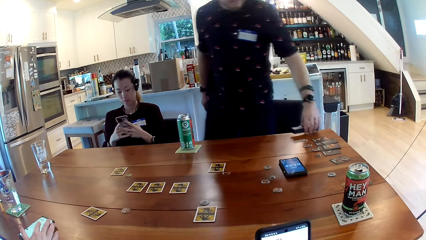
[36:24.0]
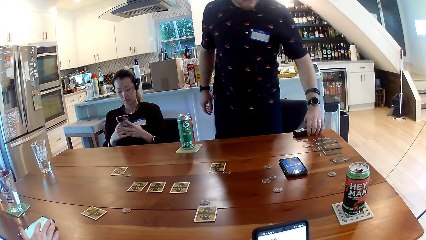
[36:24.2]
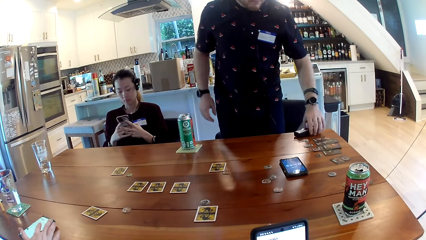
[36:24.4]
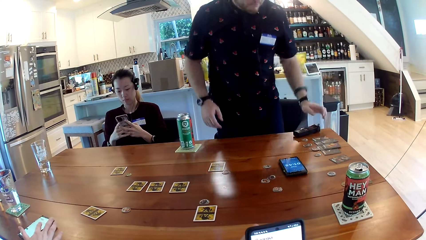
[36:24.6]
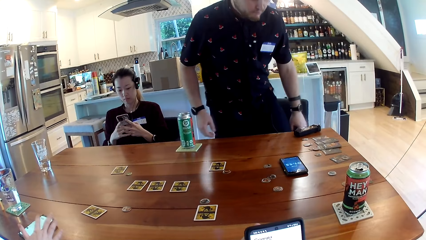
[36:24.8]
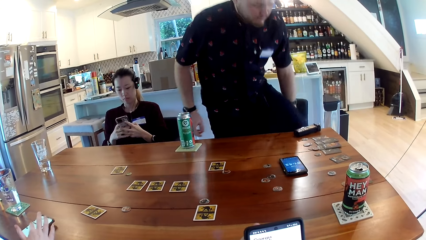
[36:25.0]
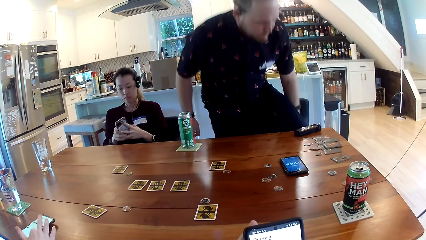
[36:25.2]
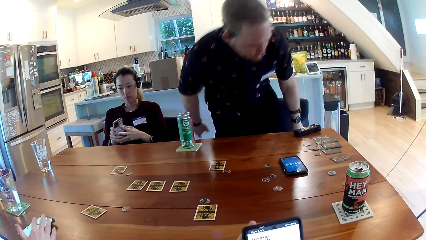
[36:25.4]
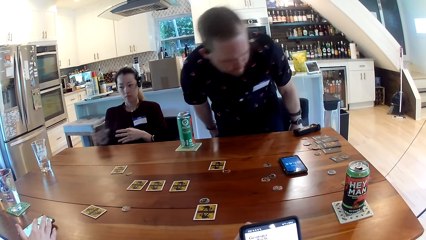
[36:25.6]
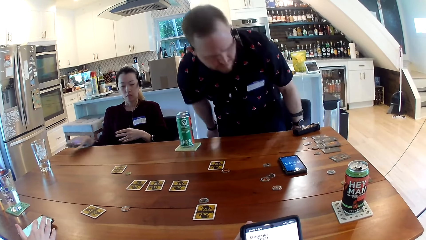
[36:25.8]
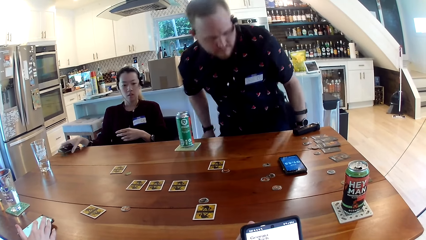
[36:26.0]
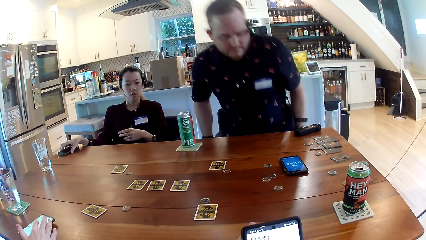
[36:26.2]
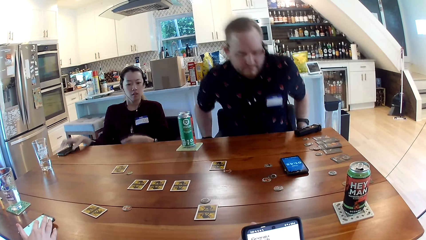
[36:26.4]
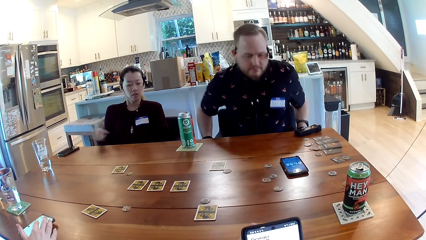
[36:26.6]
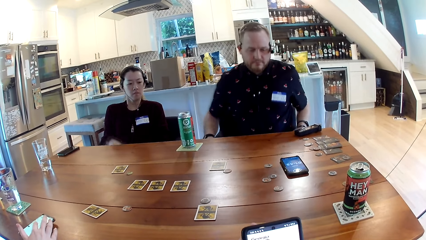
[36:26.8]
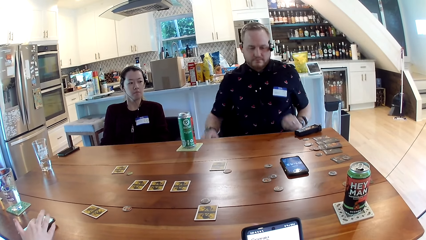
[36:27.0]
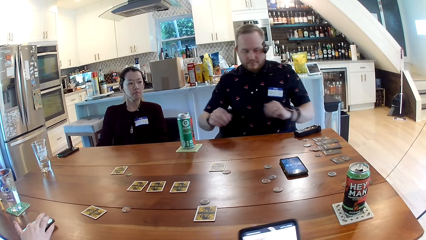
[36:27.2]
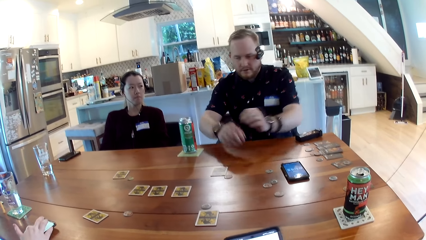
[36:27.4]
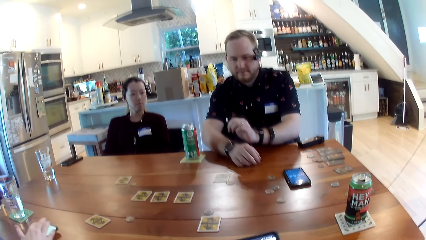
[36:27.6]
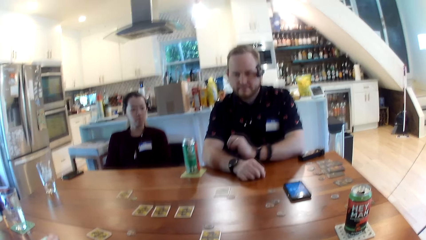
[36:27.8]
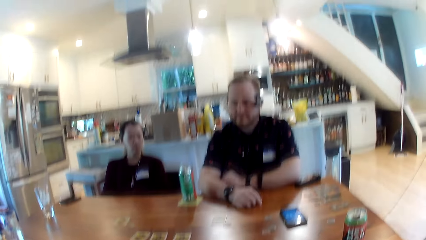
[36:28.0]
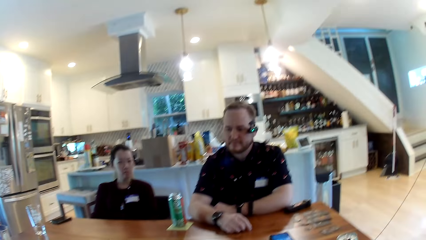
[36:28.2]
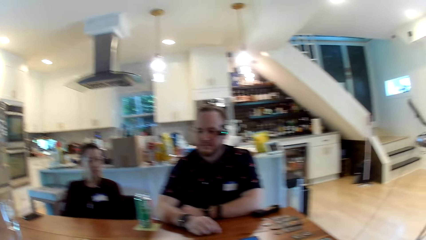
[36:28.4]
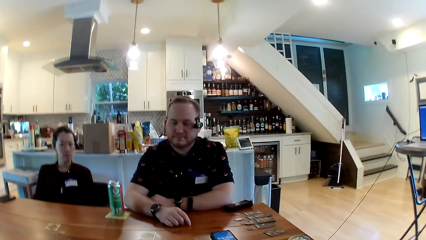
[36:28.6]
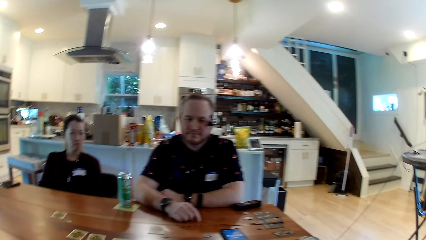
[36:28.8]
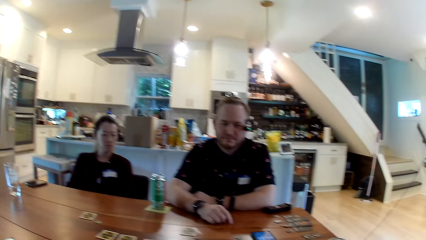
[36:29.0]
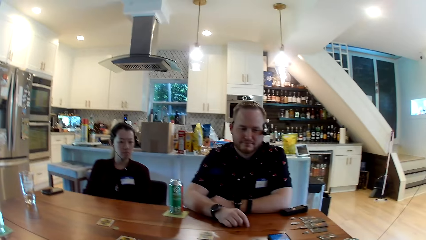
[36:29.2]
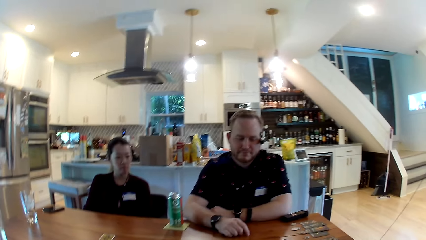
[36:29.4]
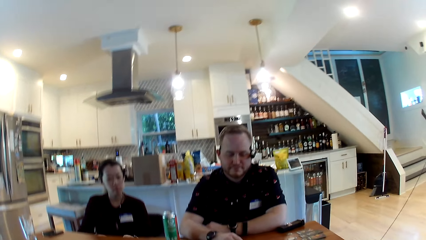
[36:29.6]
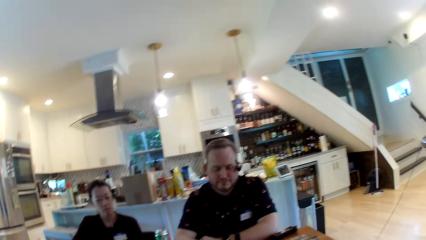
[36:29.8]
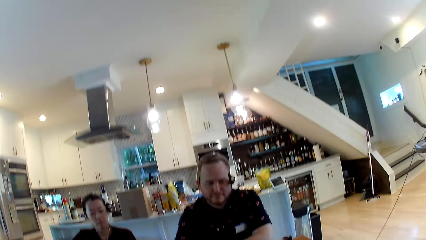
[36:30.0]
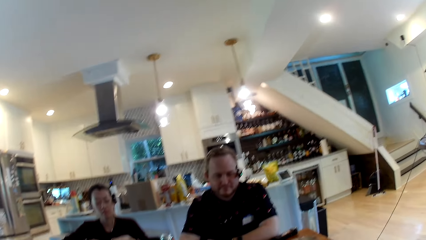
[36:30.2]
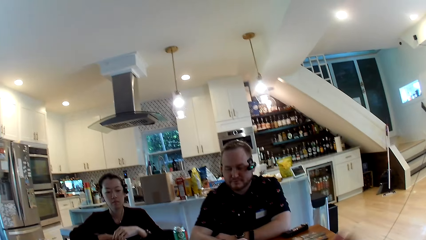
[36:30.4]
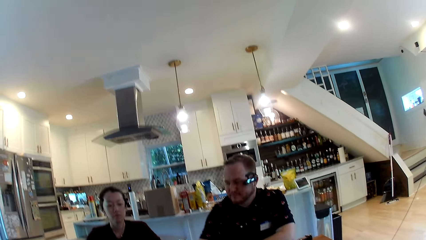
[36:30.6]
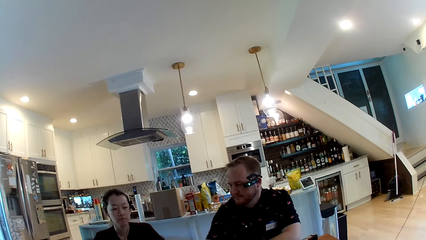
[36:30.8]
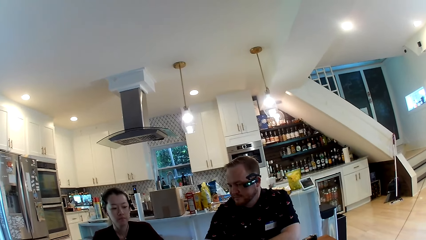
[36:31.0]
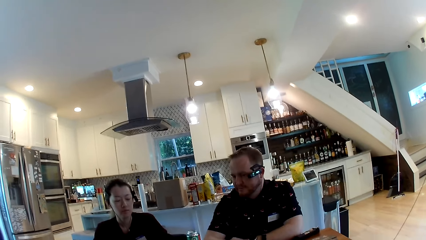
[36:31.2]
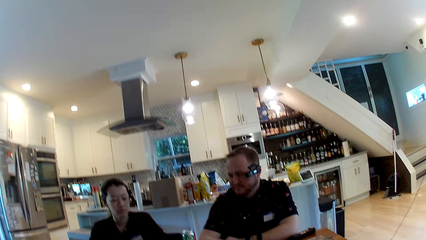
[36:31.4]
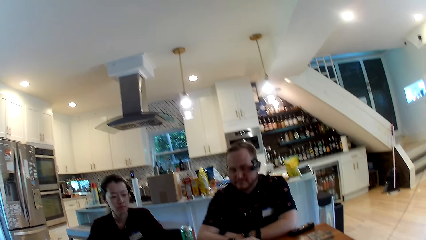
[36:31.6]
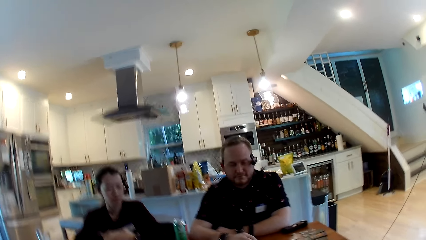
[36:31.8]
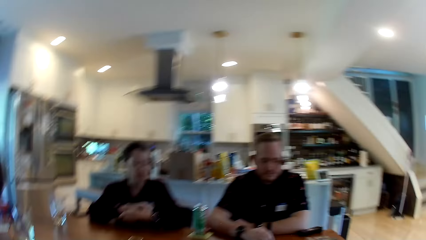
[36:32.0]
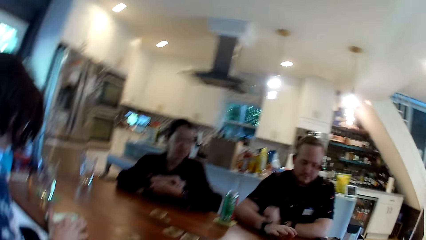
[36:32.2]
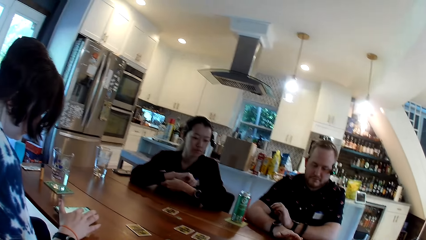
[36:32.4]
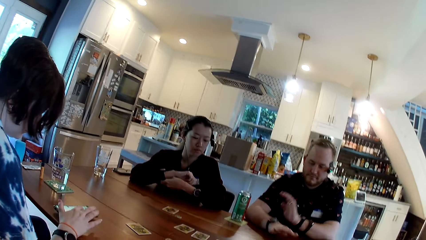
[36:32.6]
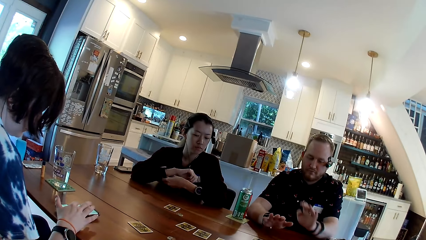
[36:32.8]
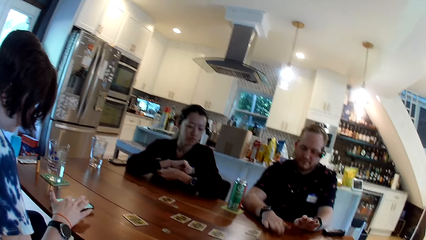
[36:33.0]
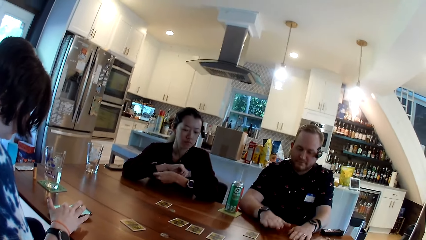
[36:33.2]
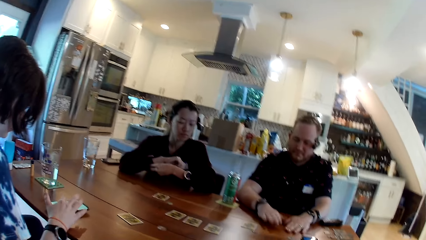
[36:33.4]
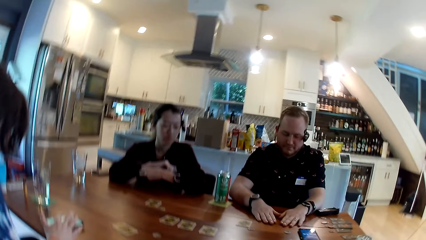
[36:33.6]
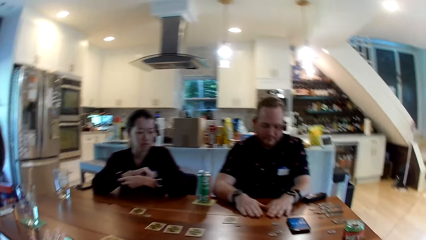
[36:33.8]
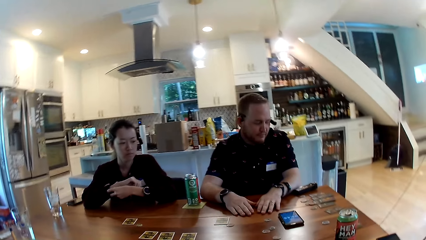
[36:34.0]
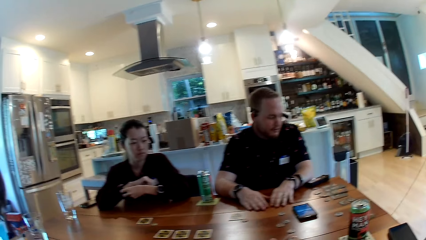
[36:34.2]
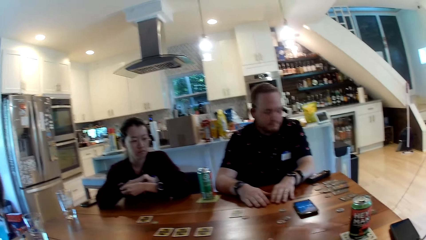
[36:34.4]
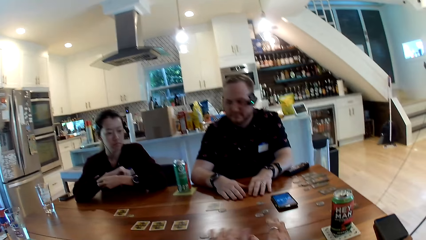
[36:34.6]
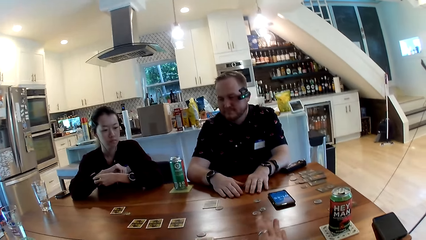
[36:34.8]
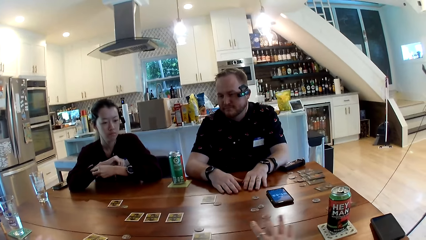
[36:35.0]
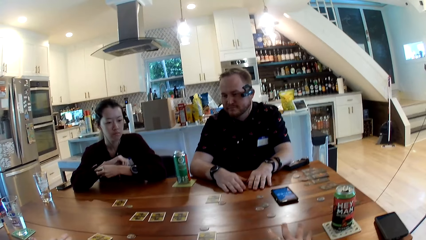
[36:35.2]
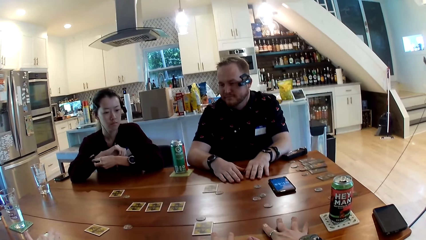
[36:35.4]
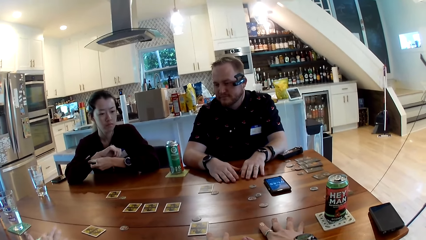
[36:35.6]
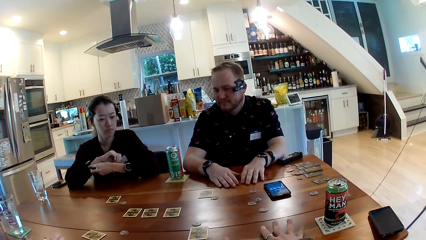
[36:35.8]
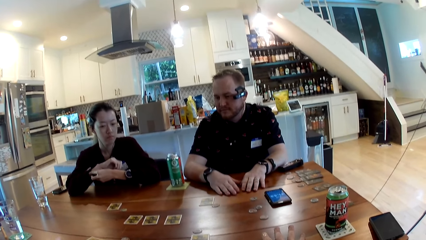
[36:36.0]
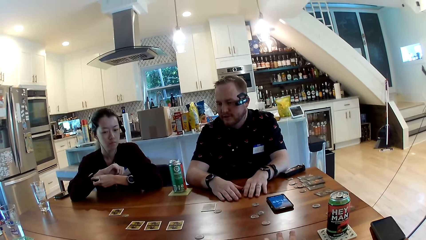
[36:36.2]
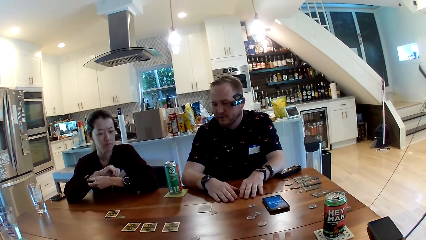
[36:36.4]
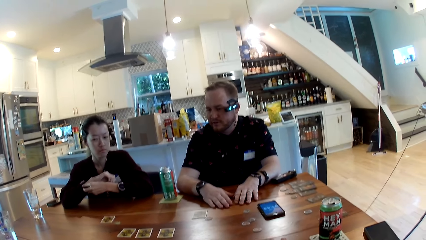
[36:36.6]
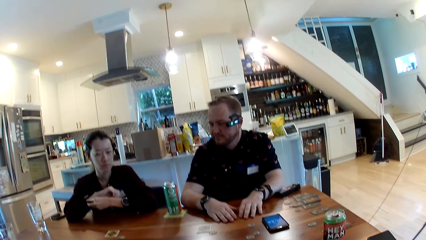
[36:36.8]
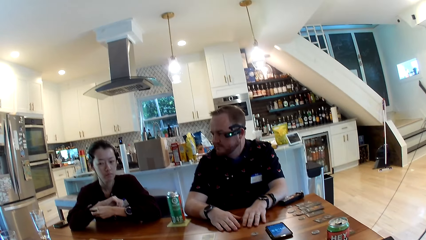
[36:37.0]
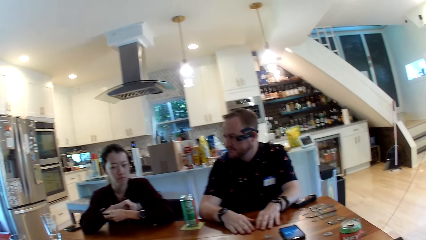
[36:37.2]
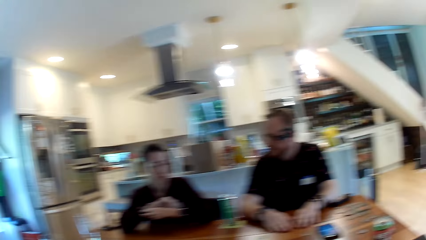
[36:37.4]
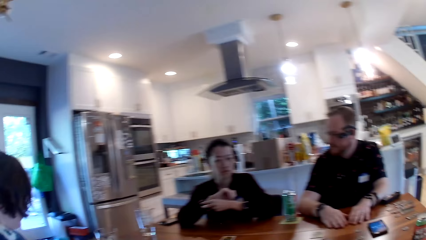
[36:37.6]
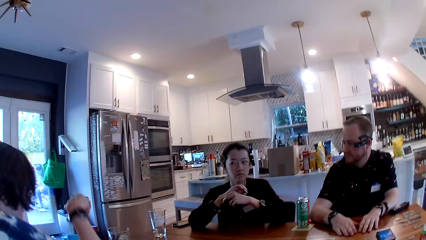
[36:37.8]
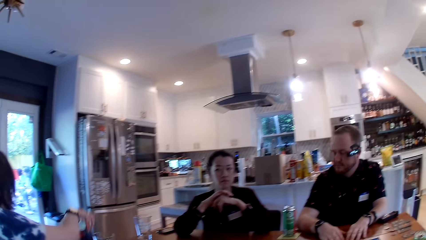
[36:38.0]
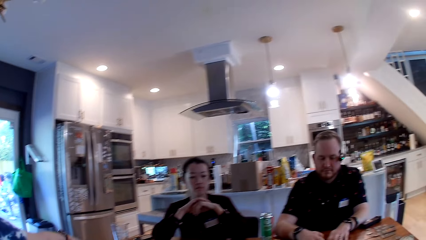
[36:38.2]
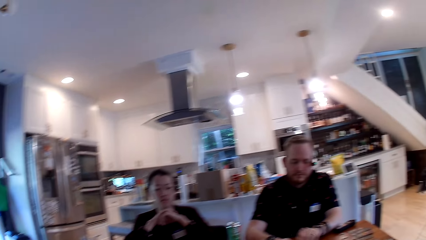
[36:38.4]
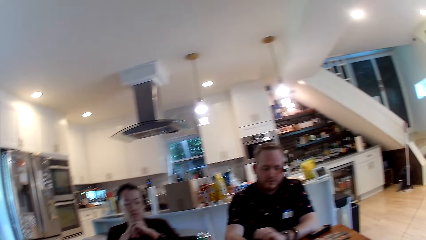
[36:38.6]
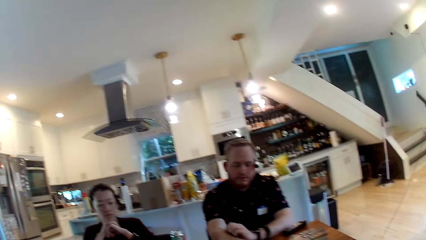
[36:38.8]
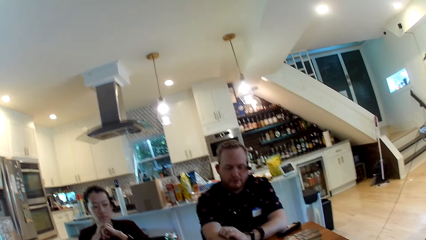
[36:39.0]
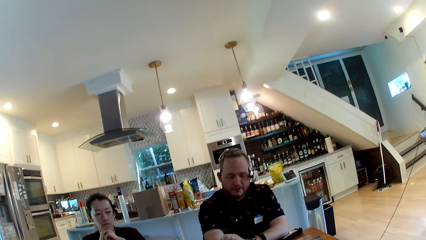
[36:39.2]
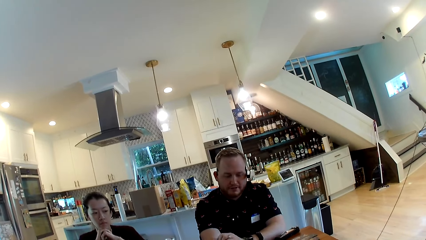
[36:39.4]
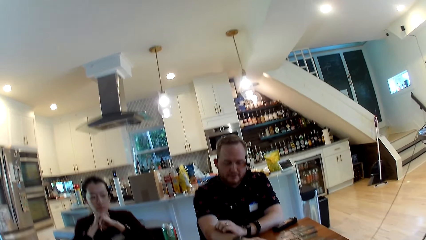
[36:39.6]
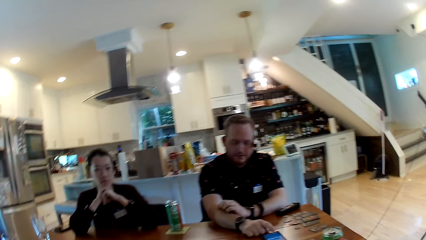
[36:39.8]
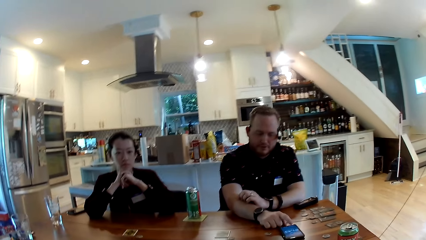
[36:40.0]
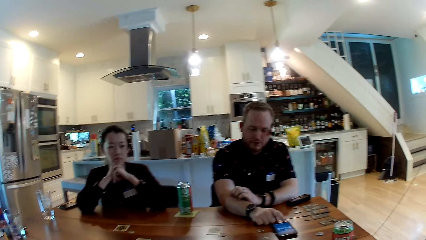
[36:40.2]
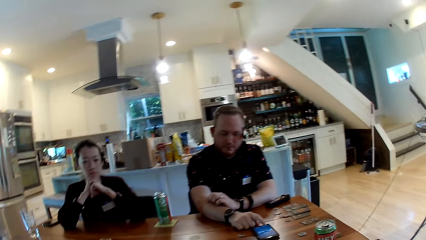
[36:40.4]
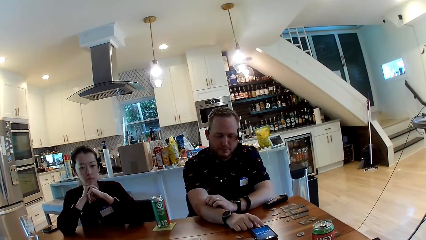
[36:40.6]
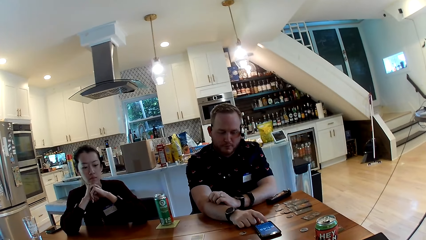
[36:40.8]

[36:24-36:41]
A man drops the router on the table with his left hand. The man sits down on his chair. The camera wearer looks around. The man beats the table with his hands. The camera wearer moves both hands and looks around.
